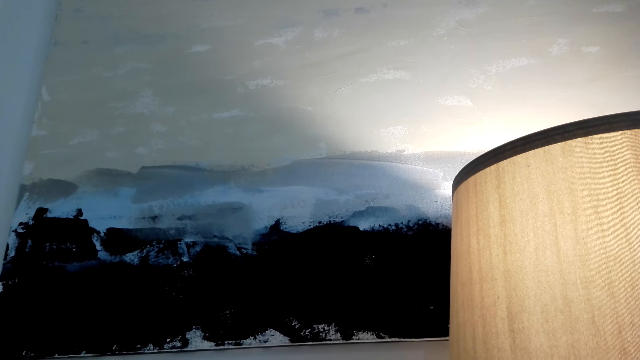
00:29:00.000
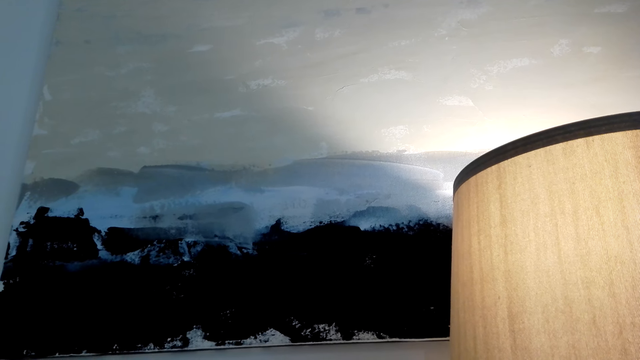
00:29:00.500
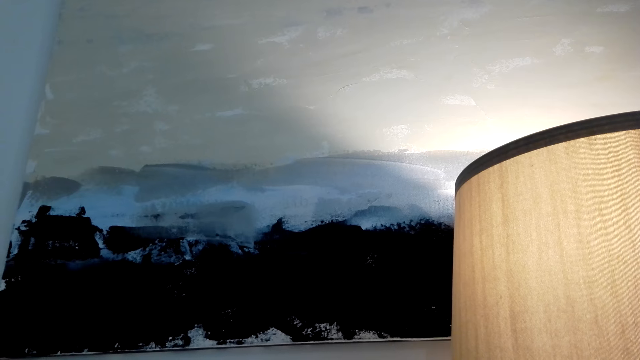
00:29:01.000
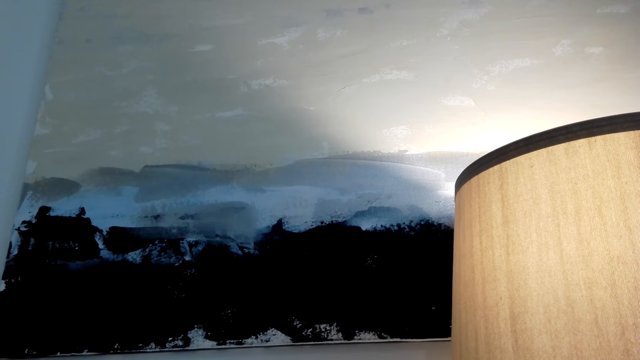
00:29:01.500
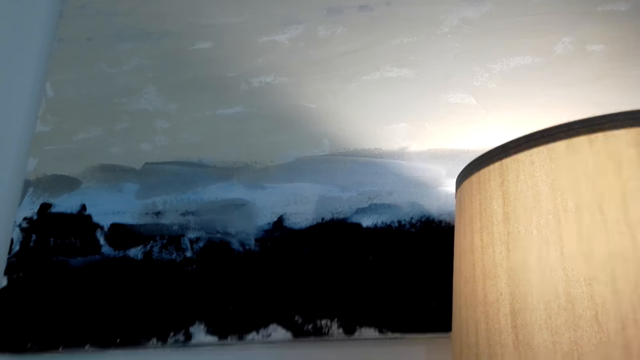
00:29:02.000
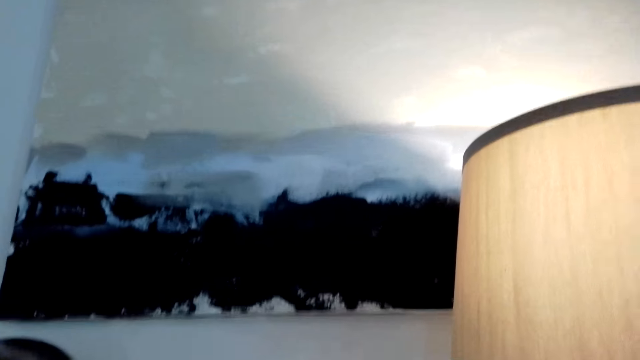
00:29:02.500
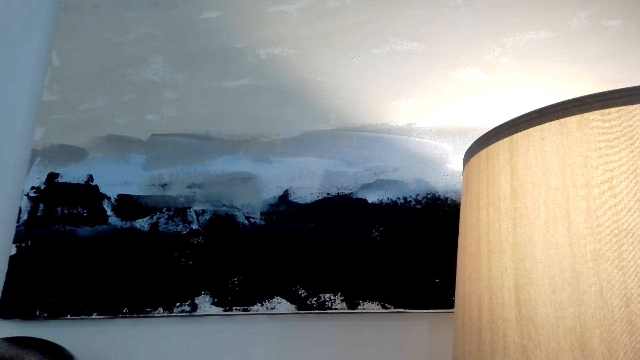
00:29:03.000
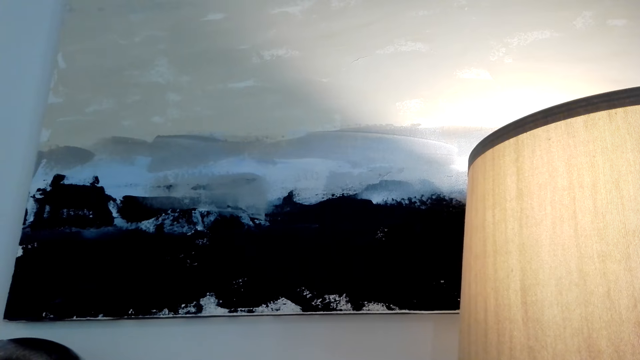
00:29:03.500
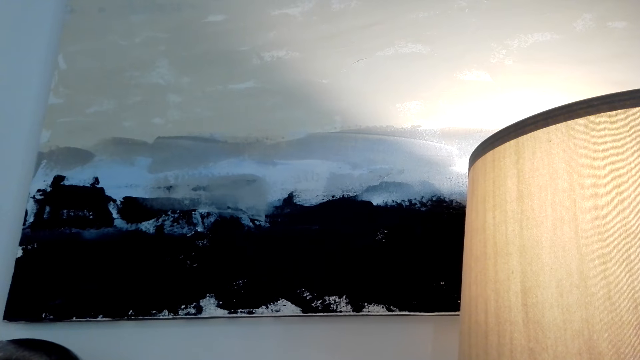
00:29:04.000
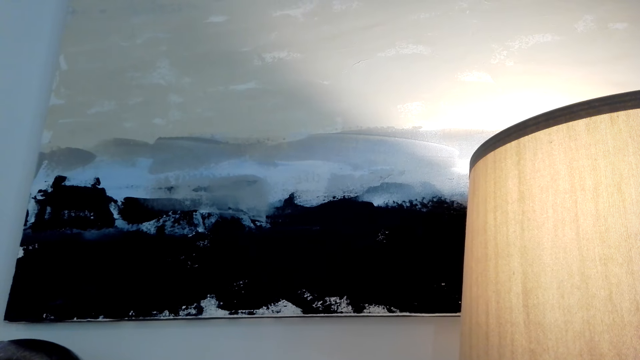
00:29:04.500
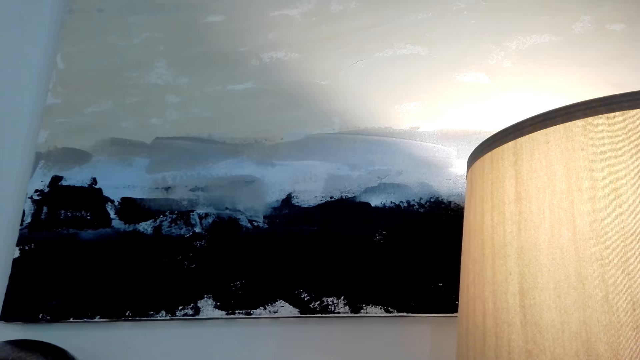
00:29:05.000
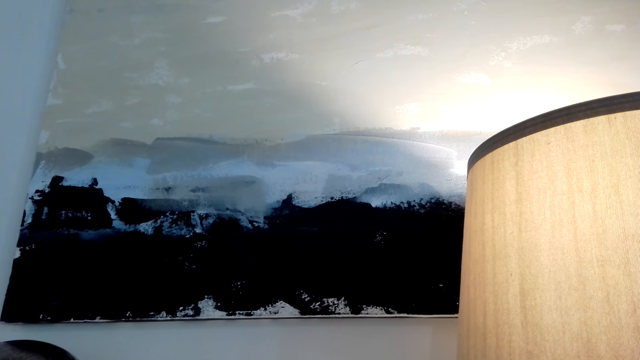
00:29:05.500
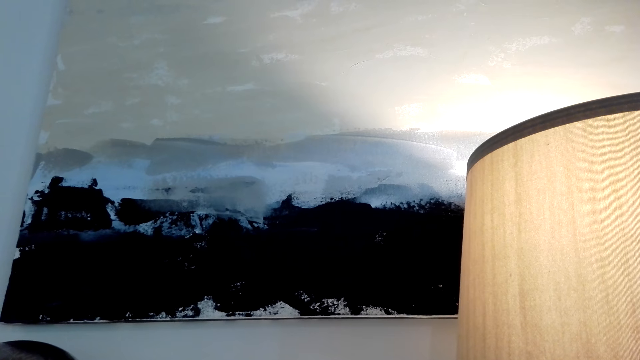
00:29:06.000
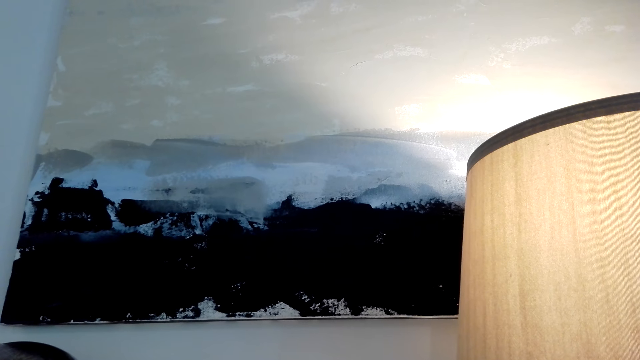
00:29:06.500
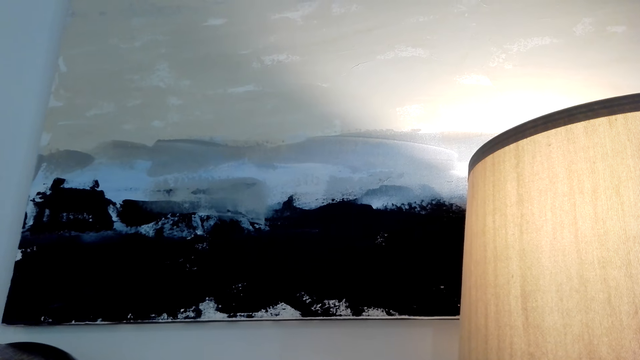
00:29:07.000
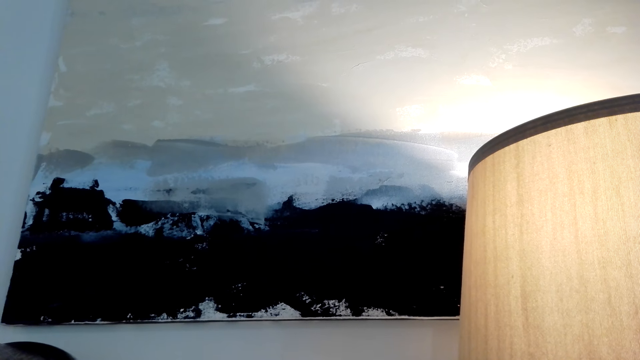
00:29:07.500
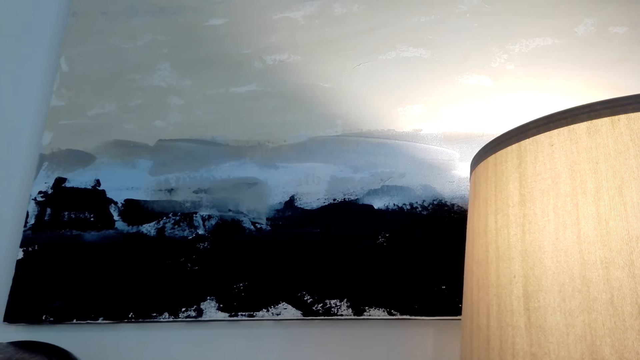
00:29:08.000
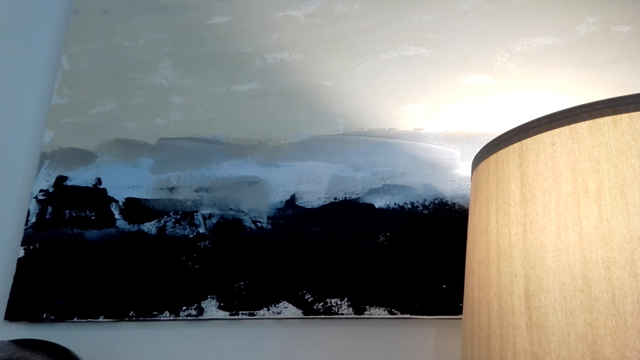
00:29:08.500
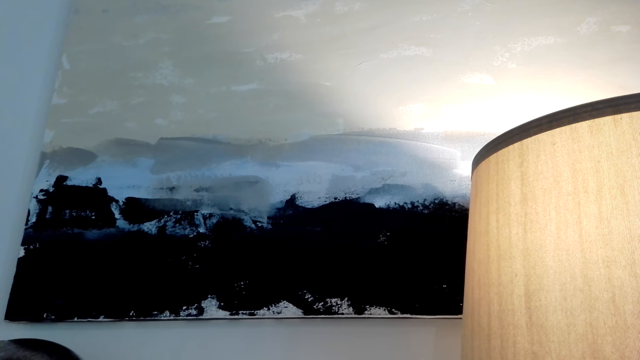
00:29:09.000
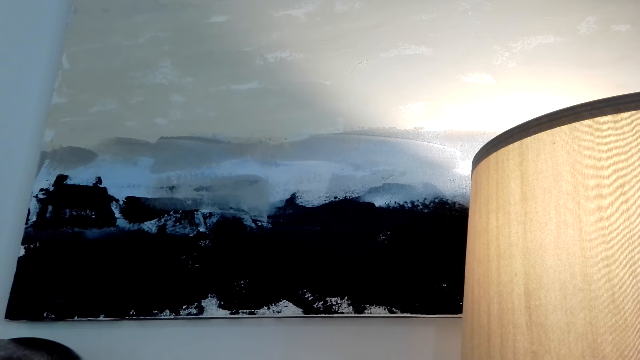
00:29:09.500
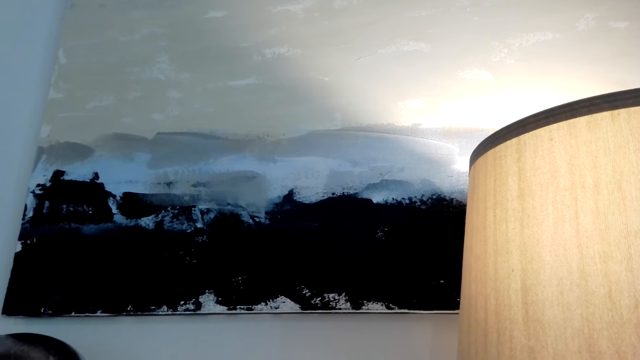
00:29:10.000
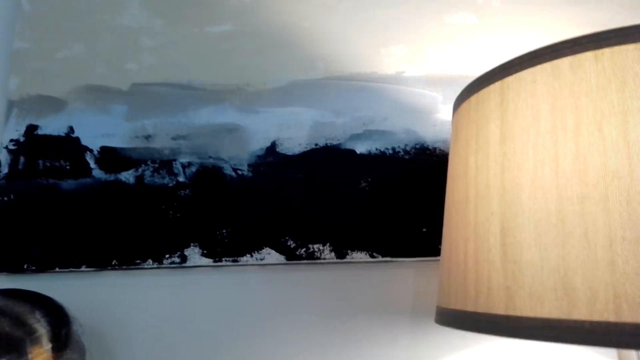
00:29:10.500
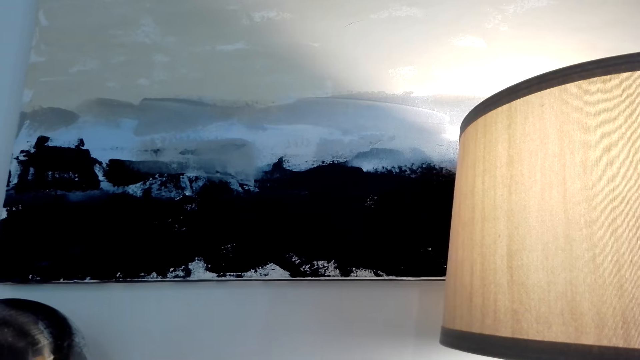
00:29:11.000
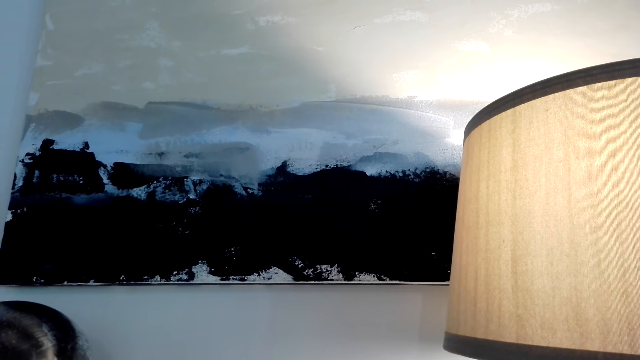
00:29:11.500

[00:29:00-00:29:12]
The camera wearer talks with a person through the phone. The person talks with the camera wearer.

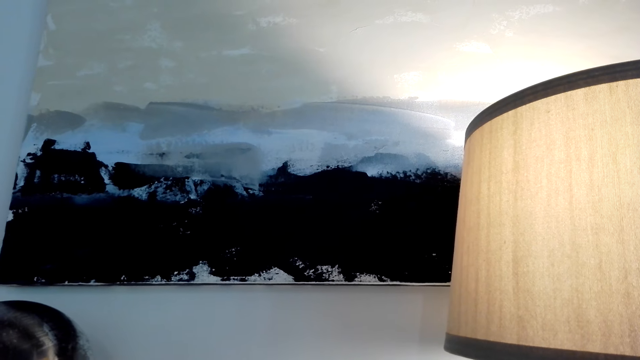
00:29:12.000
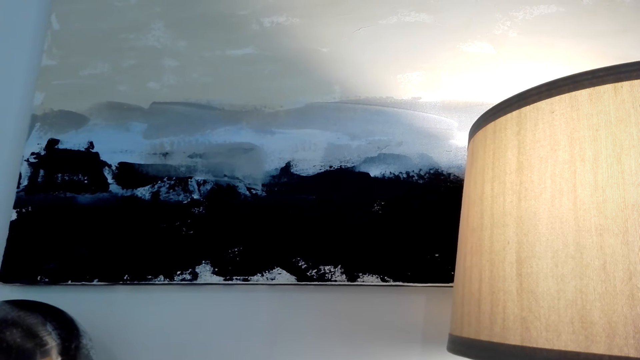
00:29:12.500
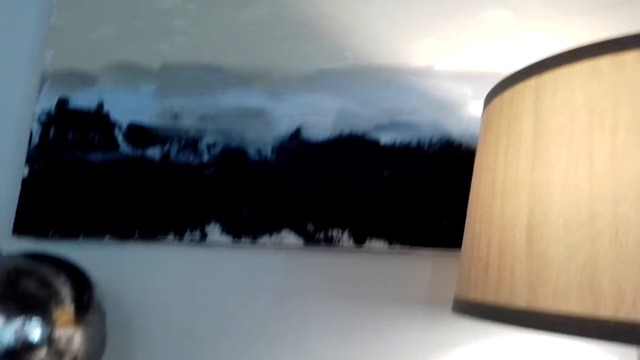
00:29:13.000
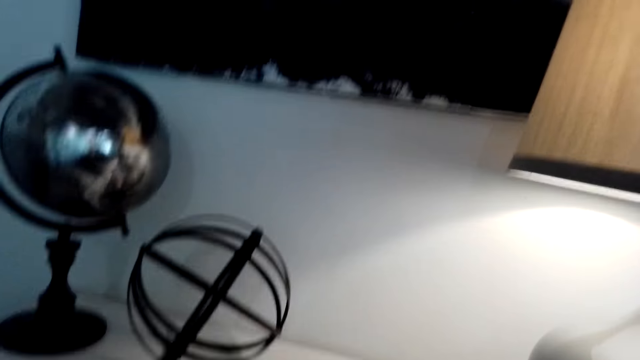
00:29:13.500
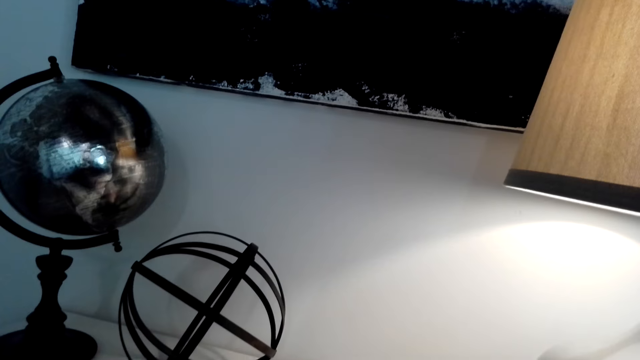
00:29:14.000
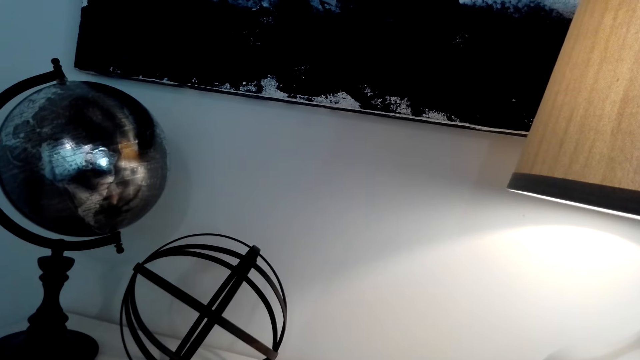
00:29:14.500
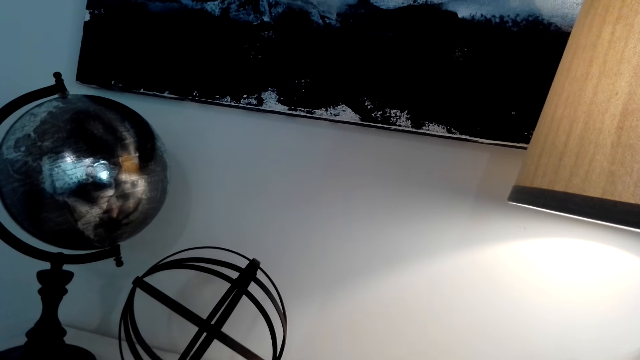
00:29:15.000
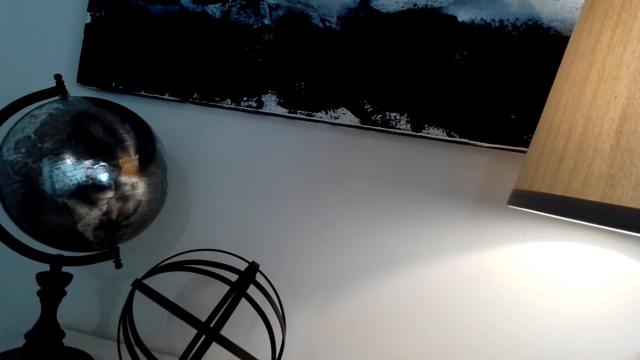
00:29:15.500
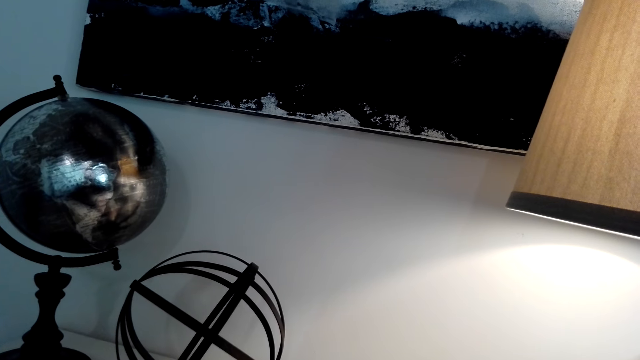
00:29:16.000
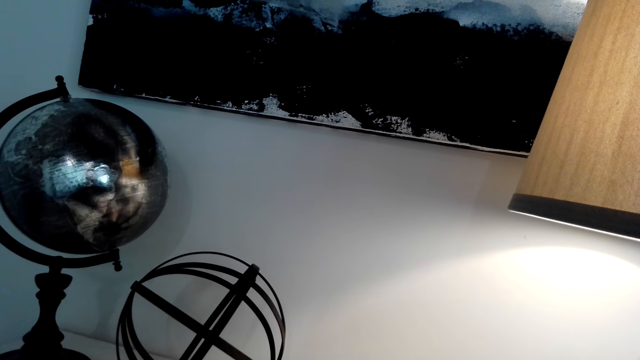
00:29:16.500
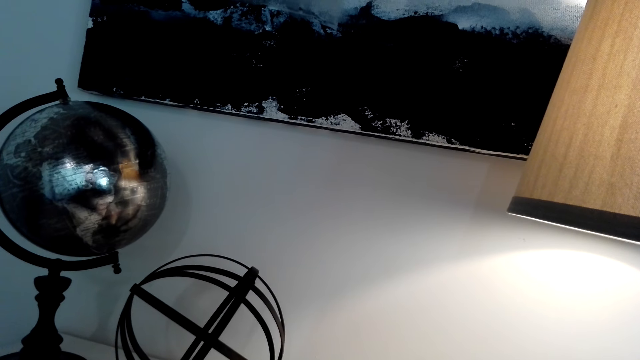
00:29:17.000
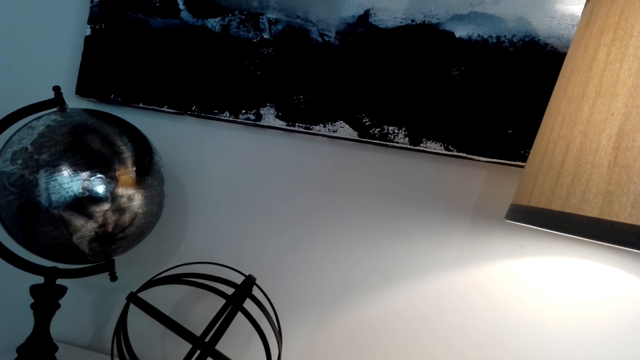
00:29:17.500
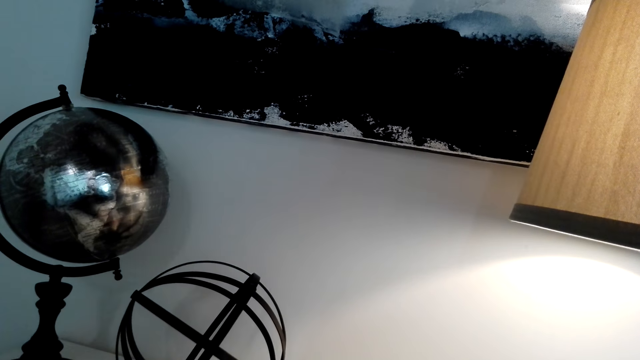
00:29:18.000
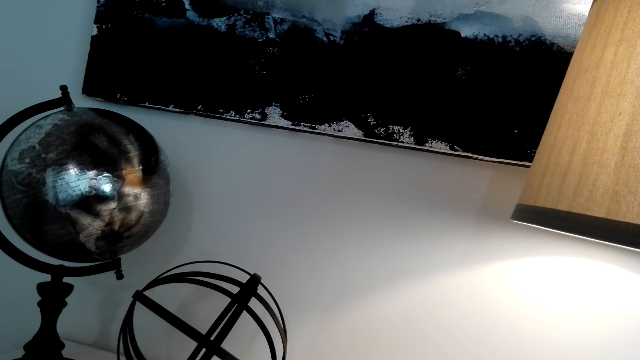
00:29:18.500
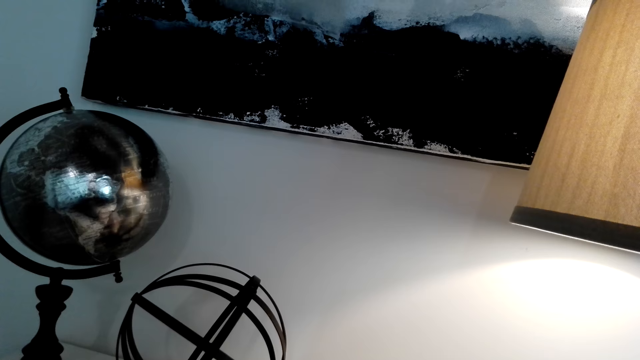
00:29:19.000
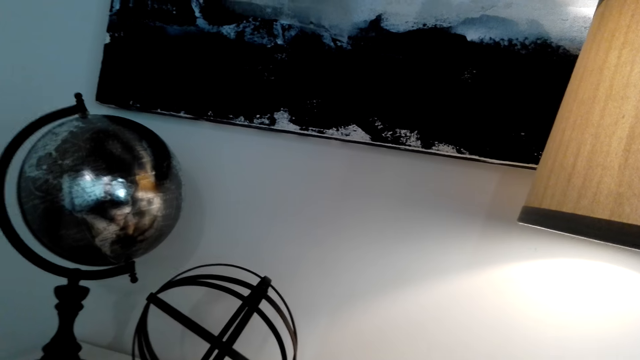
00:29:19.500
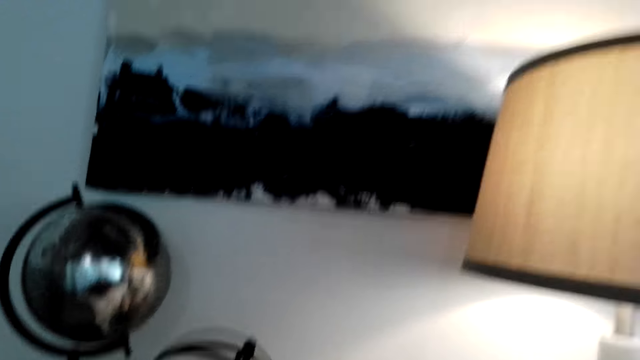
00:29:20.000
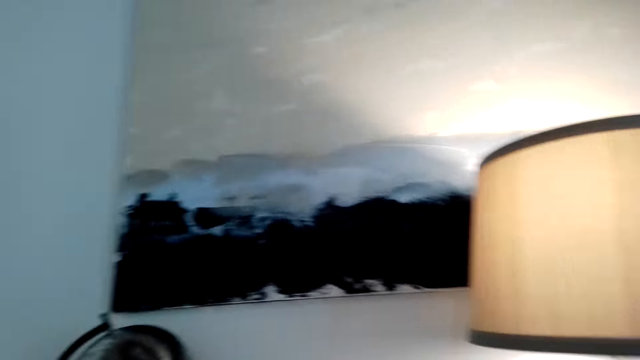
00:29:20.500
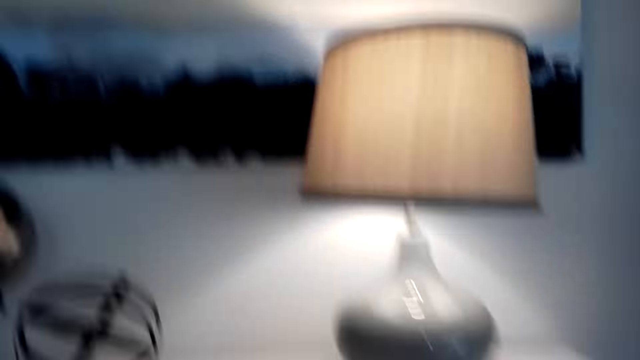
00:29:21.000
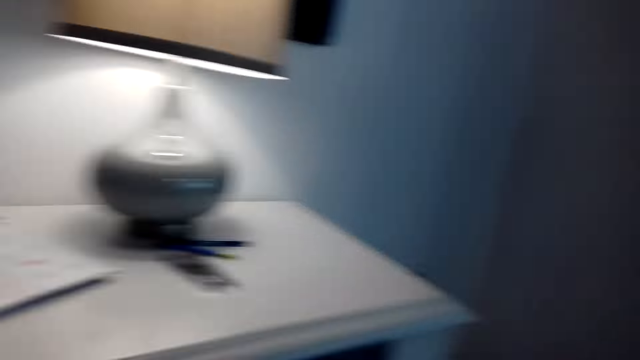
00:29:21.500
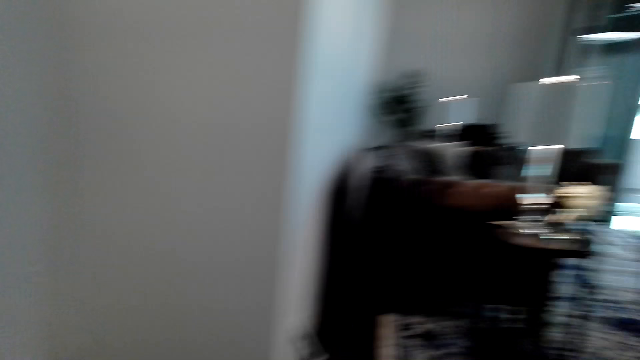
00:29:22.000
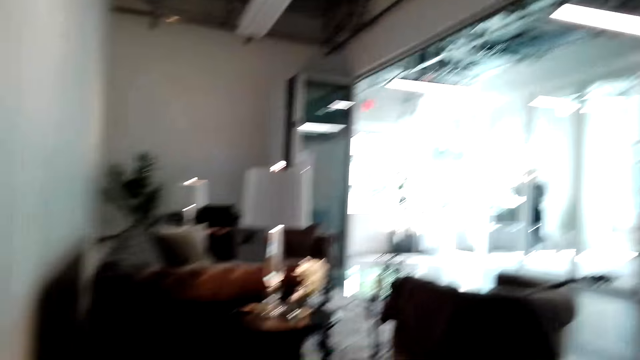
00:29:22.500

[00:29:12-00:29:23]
The camera wearer talks with a person through the phone.
